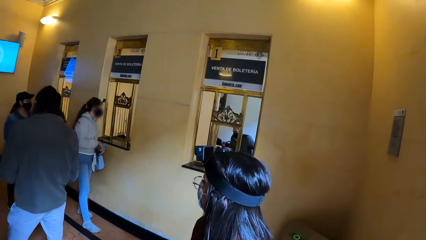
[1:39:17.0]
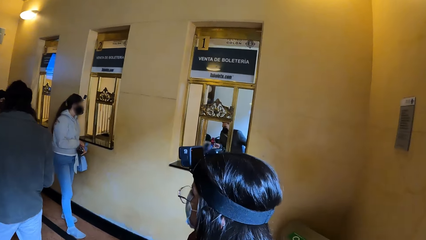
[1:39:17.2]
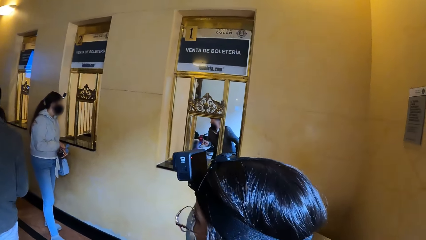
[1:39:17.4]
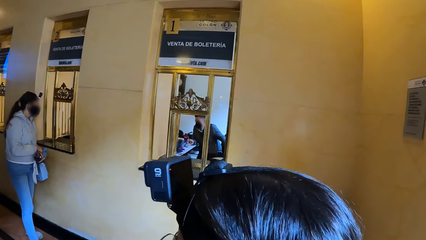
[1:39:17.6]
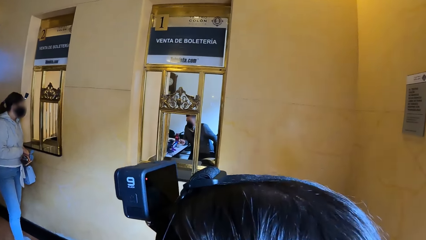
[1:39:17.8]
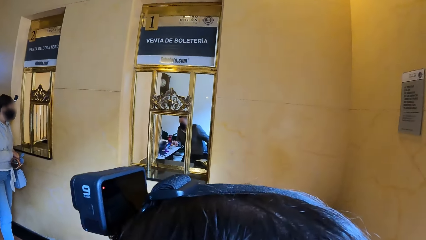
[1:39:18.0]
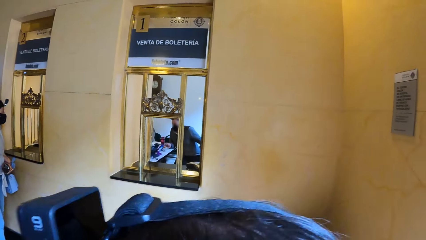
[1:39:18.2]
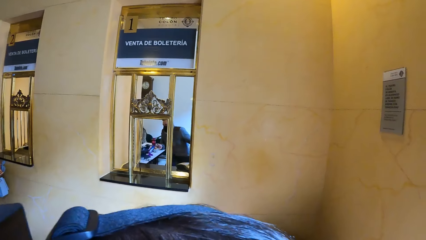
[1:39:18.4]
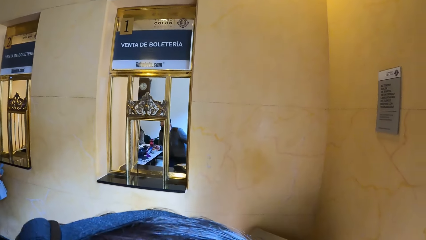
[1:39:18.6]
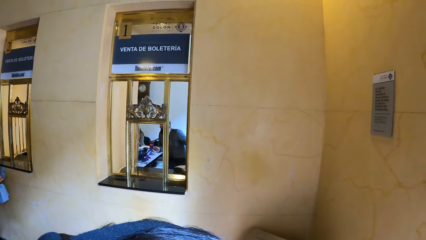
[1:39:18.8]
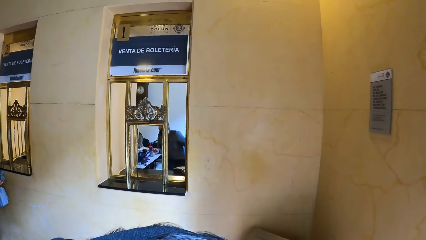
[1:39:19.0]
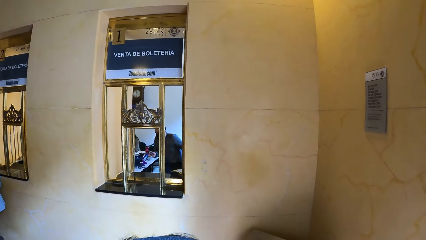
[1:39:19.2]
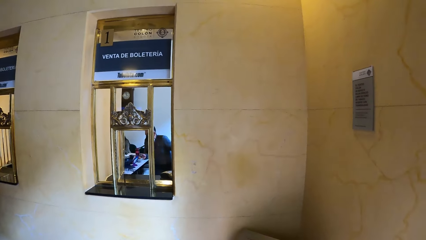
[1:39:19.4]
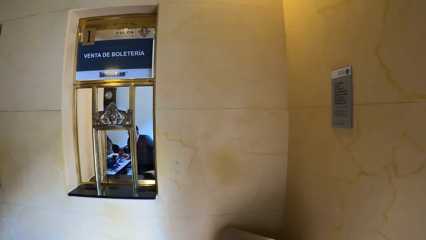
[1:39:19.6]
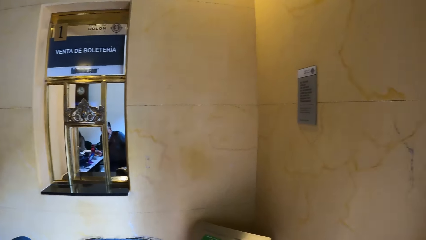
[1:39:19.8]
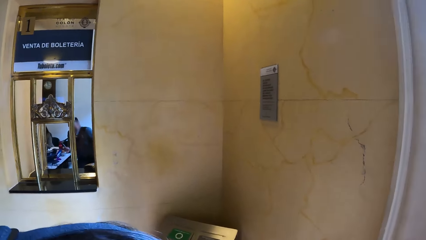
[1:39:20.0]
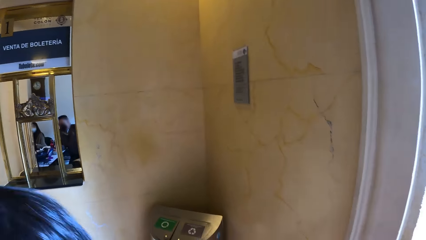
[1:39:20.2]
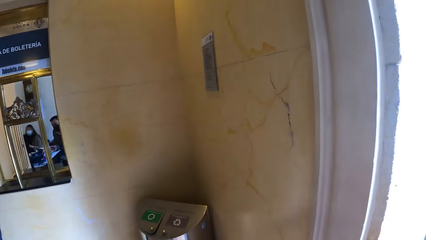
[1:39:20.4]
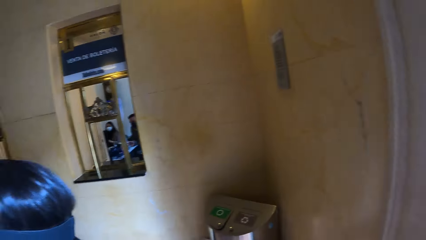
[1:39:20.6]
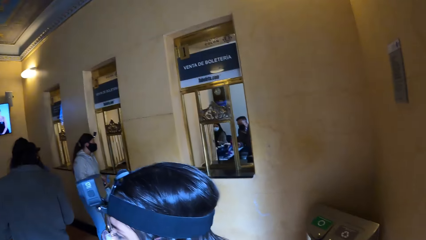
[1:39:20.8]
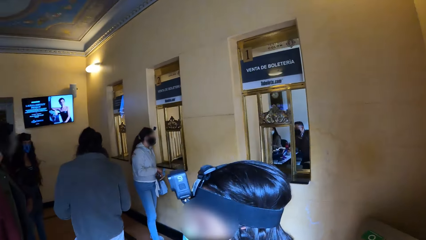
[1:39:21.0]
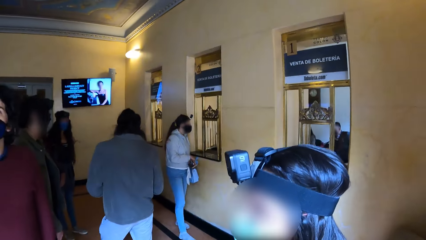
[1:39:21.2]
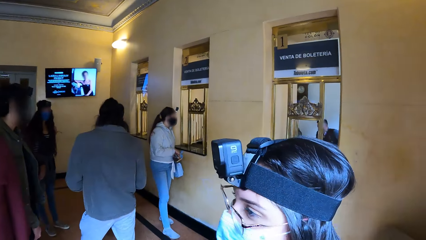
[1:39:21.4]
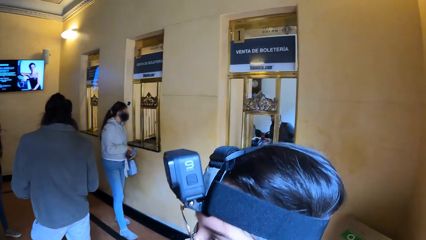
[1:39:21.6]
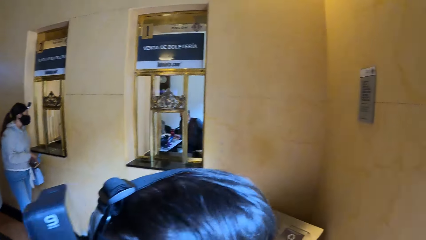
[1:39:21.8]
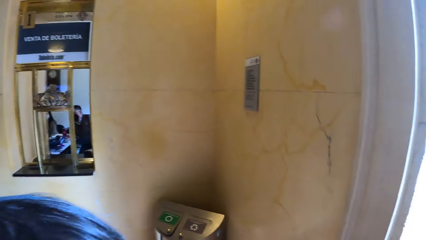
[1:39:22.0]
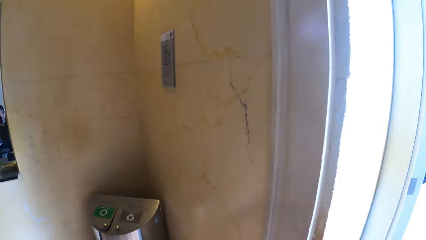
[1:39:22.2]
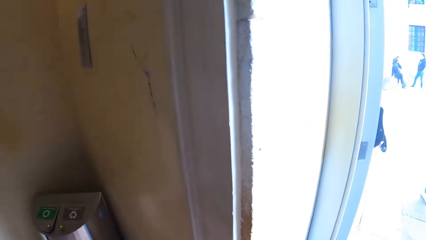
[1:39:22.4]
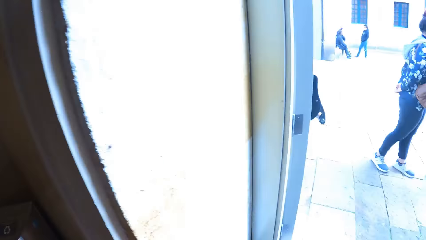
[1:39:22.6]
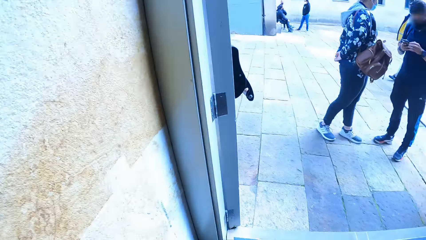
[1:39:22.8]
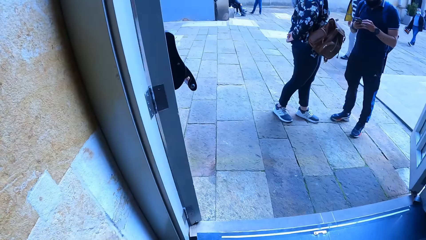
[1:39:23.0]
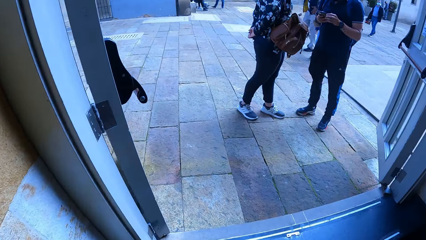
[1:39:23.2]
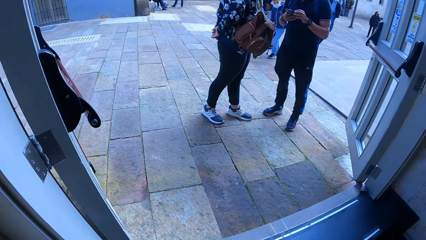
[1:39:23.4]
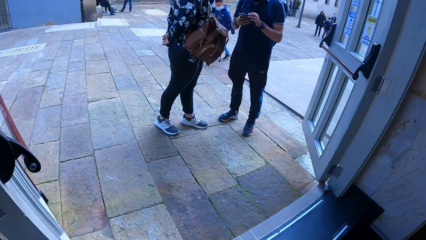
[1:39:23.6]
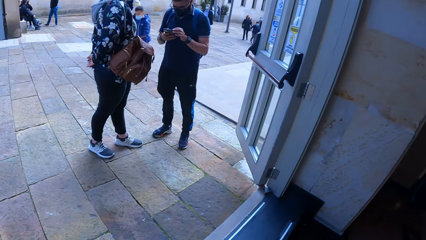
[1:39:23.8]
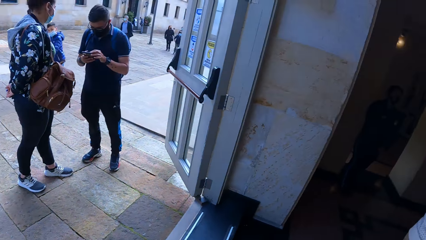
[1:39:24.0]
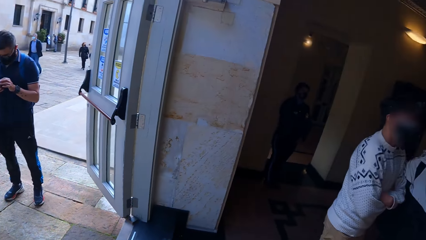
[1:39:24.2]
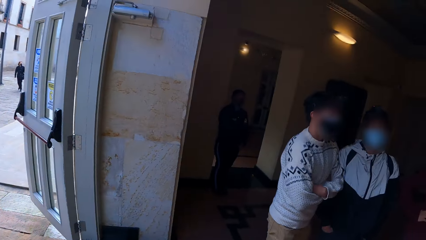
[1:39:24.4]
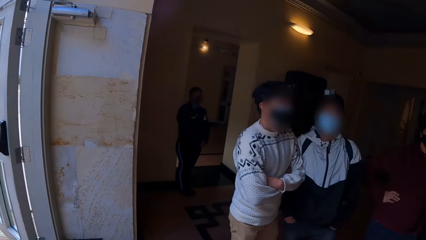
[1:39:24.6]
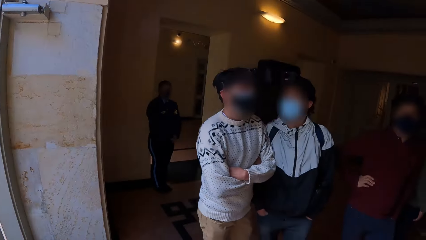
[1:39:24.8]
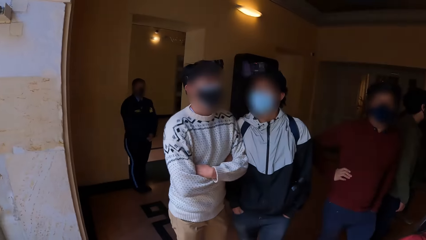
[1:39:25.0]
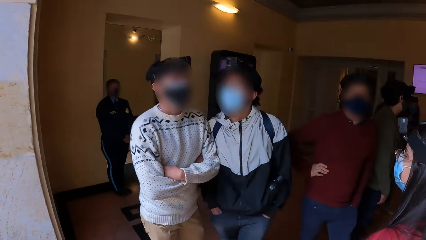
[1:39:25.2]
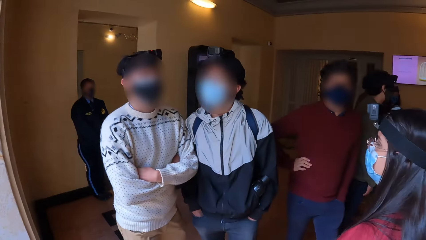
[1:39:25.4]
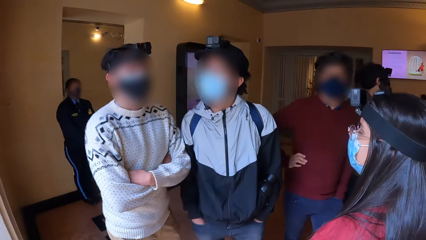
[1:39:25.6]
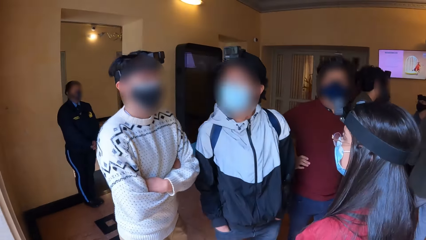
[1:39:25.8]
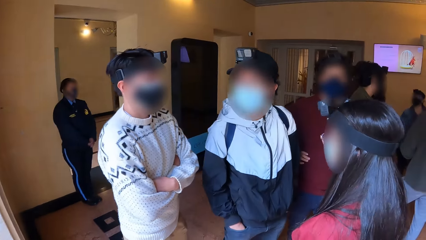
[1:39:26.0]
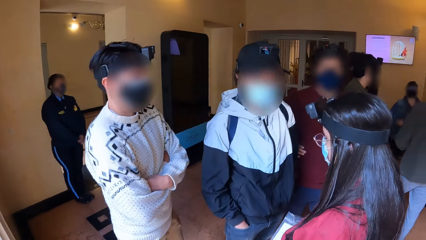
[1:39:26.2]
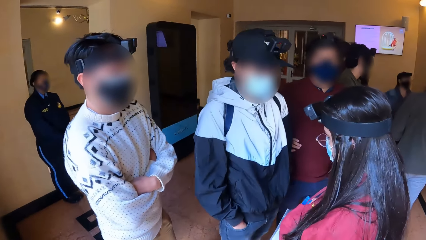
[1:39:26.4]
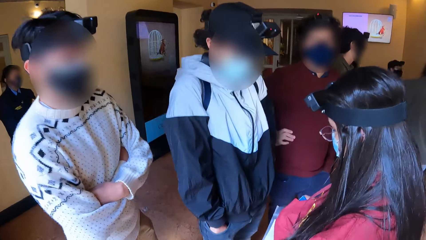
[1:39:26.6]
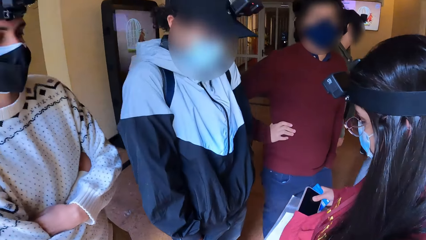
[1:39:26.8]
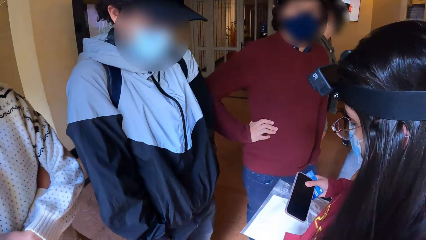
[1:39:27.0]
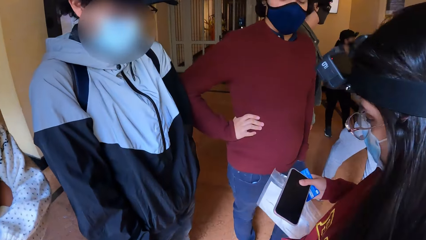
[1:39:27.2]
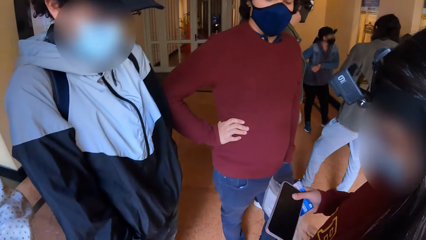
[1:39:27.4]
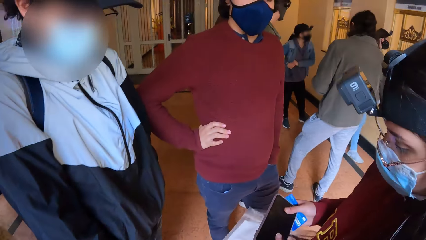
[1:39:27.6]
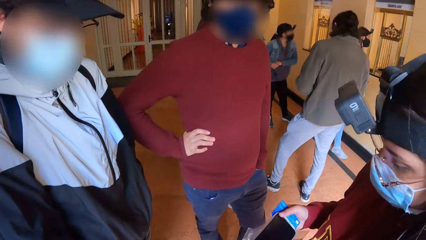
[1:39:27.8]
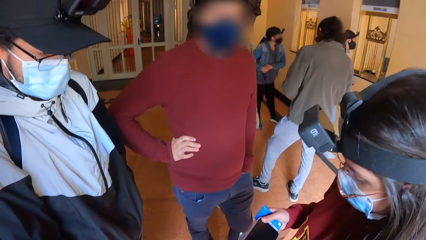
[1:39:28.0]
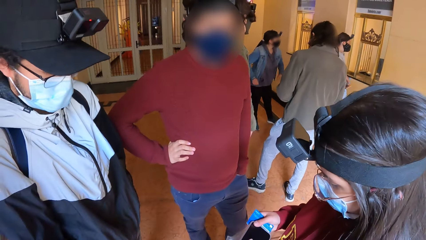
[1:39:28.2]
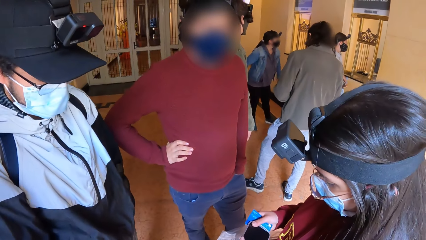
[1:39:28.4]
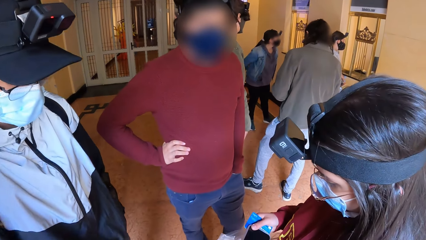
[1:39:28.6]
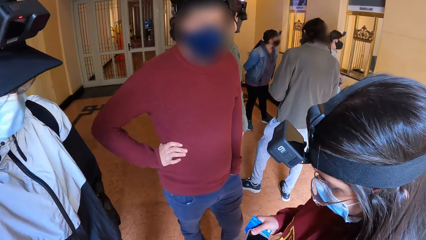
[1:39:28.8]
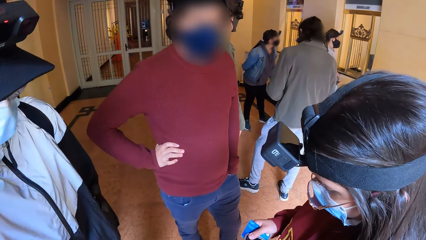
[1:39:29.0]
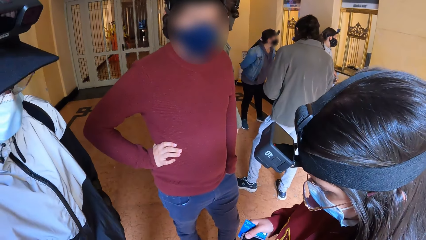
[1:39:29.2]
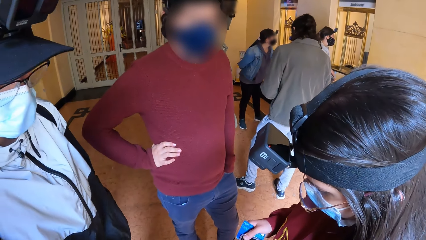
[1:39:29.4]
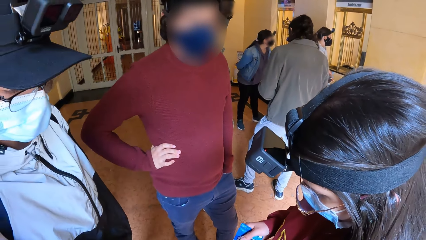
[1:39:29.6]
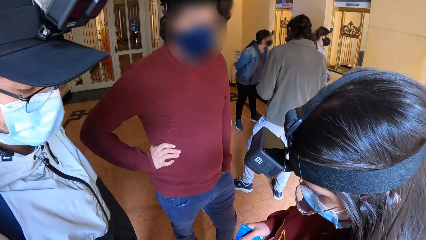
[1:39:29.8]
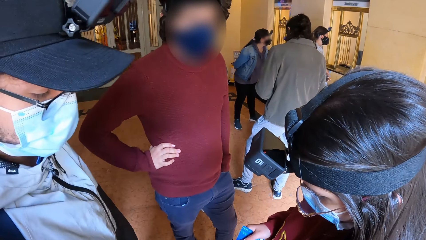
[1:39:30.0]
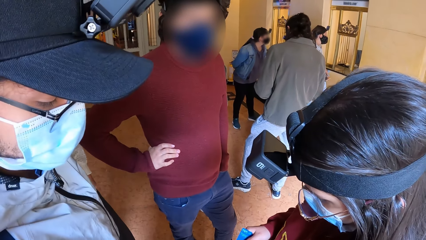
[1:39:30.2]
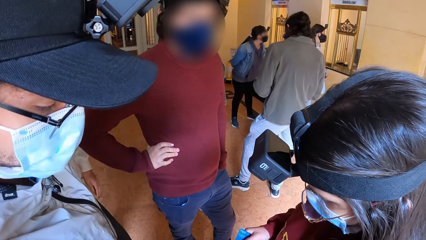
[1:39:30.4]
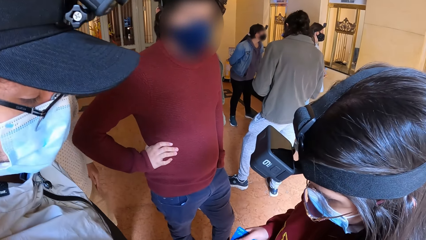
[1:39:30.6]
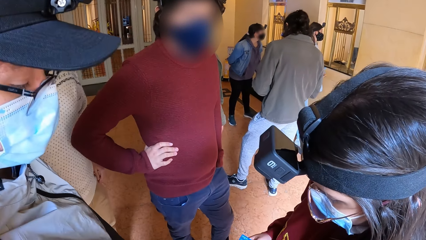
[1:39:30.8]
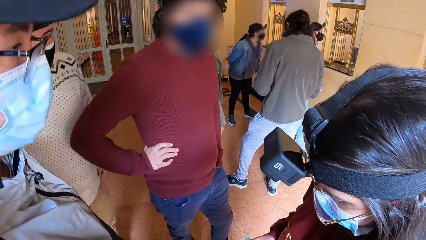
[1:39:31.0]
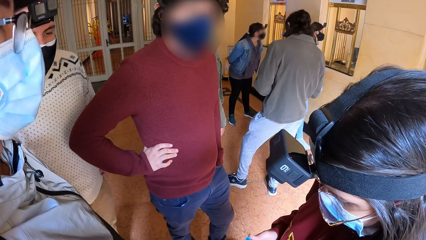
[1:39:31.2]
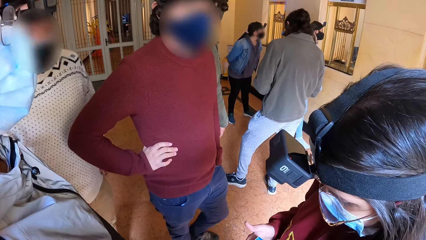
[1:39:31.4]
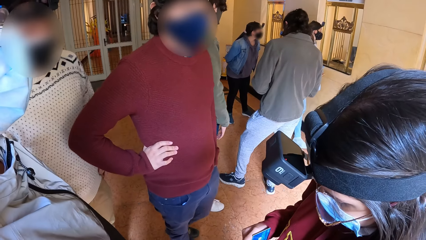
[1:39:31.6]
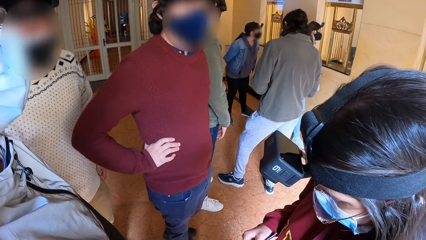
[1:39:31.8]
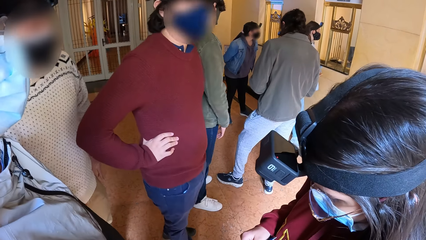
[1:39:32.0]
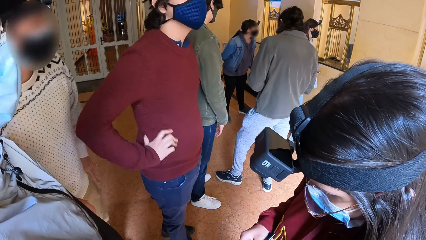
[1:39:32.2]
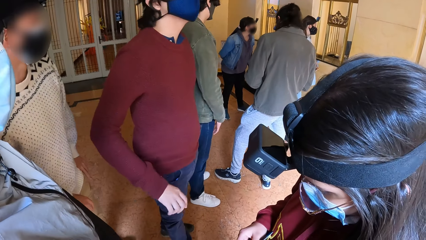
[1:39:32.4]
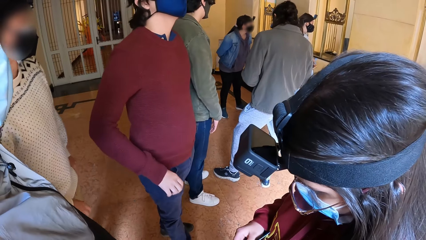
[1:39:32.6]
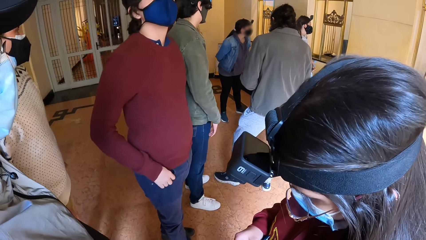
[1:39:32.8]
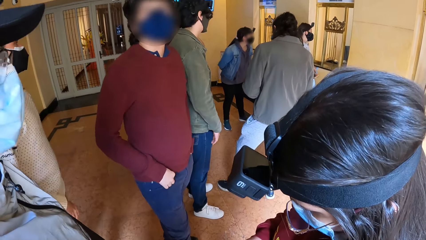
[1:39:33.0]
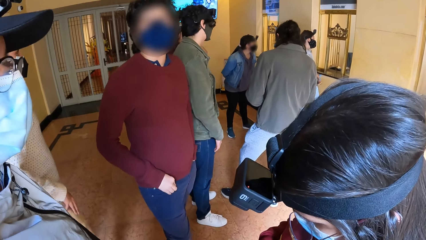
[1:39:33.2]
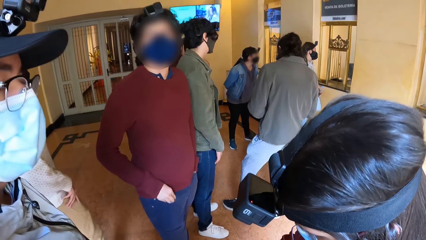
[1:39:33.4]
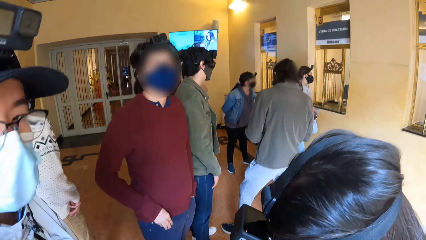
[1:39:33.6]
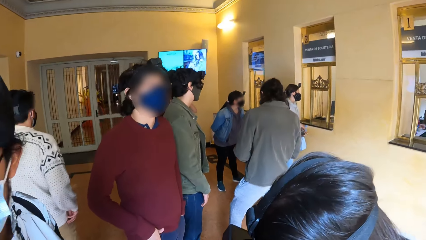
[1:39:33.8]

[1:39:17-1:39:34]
The camera wearer interacts with the group of people. They look down.
